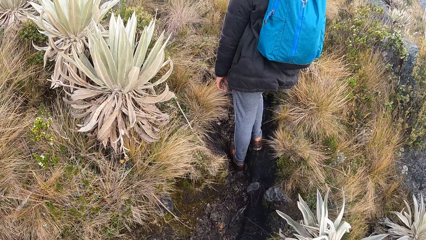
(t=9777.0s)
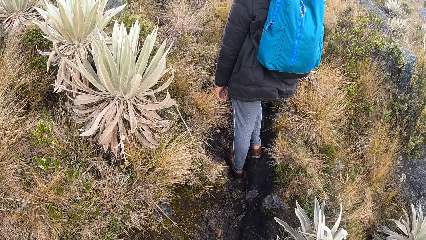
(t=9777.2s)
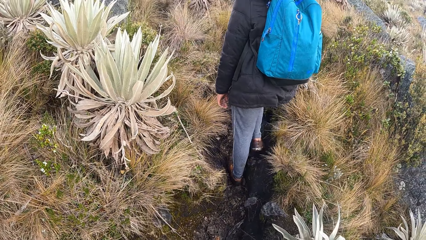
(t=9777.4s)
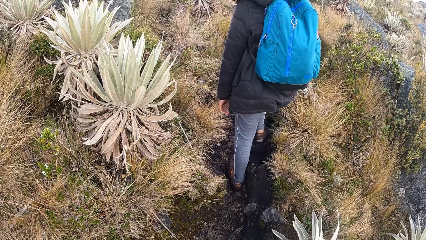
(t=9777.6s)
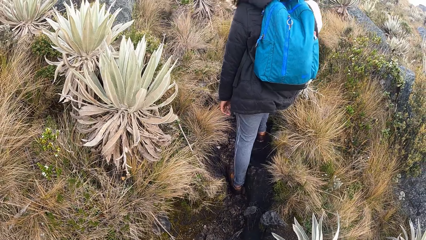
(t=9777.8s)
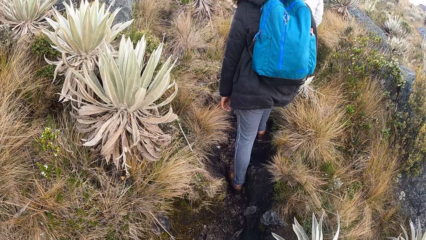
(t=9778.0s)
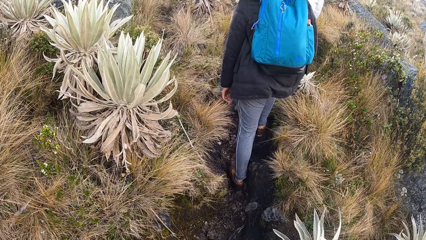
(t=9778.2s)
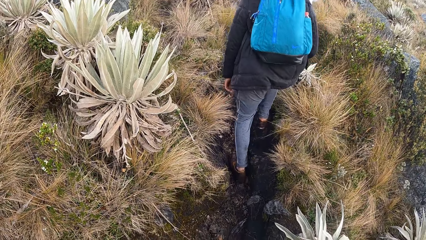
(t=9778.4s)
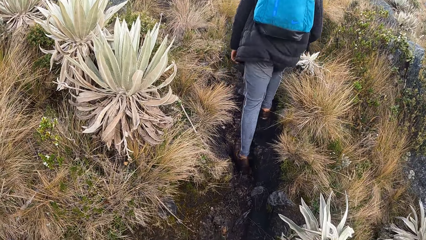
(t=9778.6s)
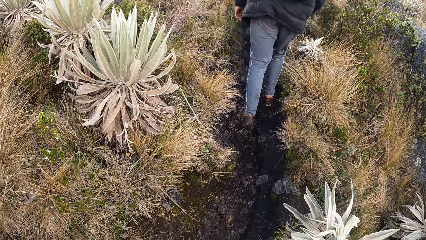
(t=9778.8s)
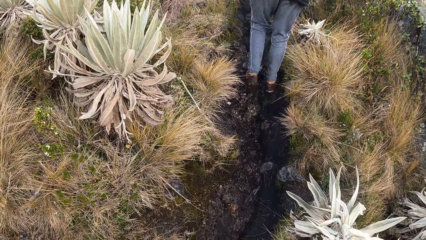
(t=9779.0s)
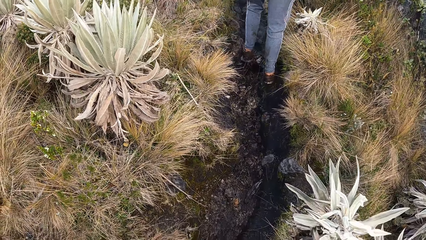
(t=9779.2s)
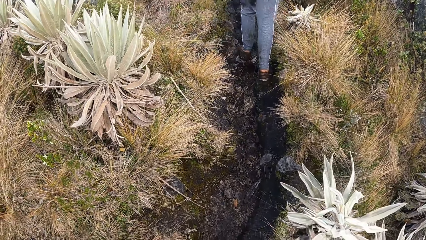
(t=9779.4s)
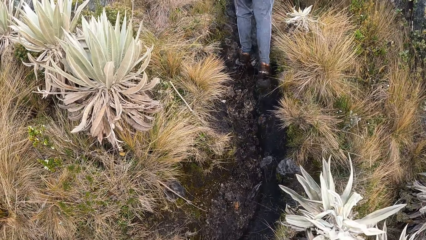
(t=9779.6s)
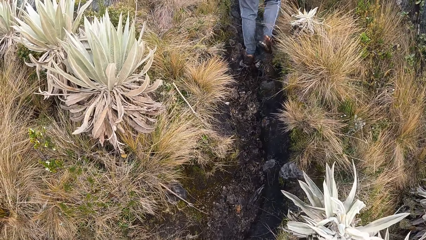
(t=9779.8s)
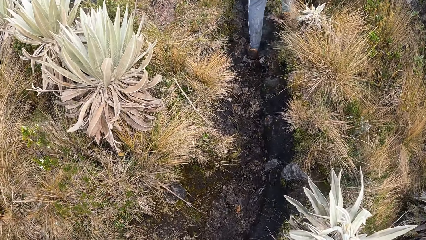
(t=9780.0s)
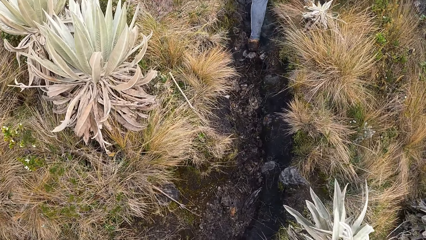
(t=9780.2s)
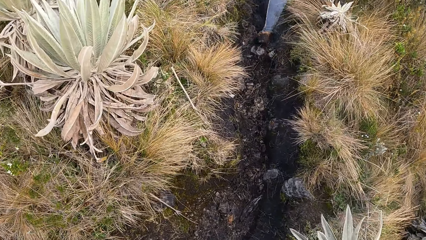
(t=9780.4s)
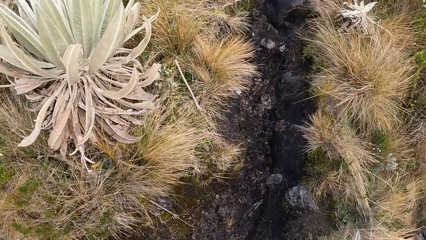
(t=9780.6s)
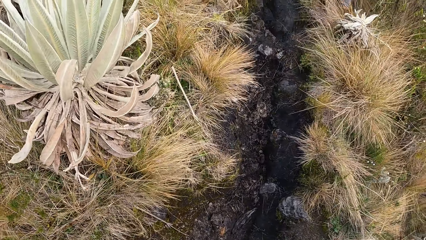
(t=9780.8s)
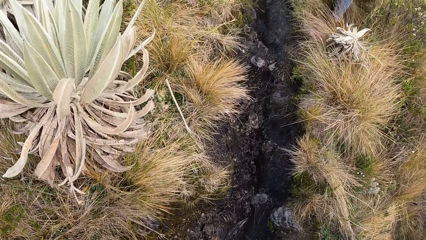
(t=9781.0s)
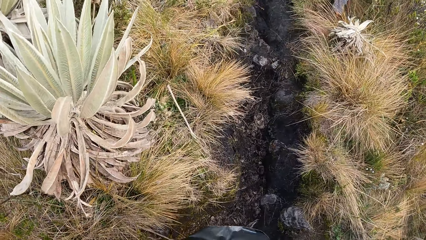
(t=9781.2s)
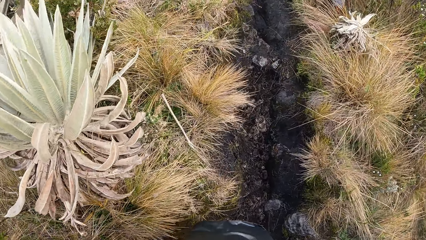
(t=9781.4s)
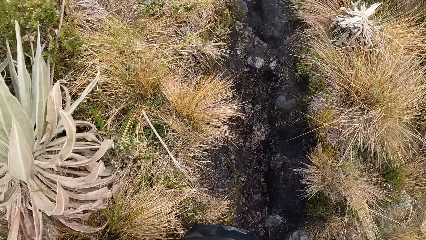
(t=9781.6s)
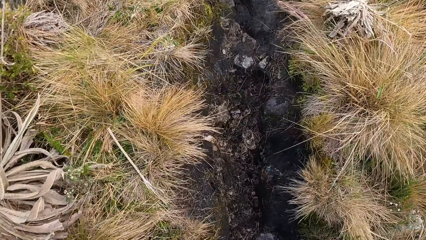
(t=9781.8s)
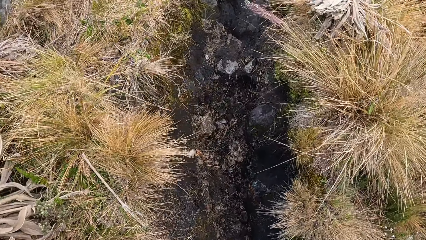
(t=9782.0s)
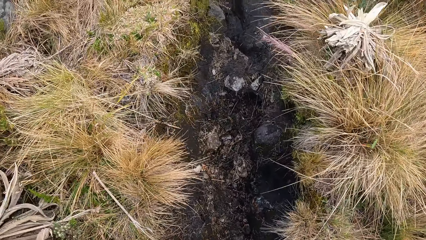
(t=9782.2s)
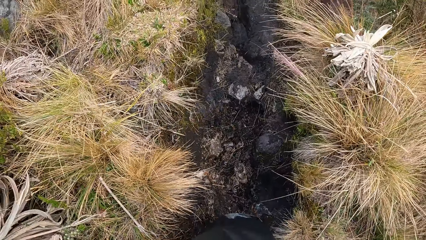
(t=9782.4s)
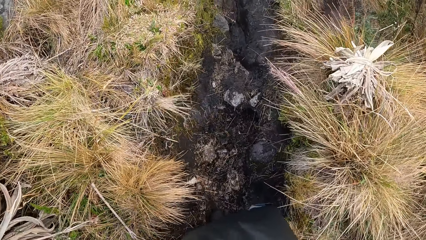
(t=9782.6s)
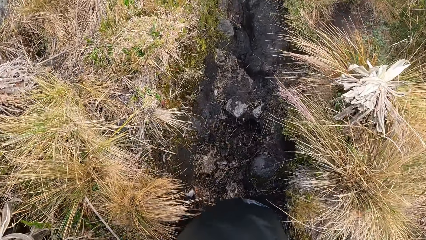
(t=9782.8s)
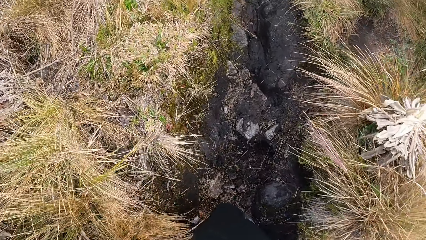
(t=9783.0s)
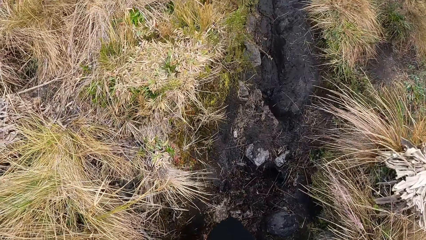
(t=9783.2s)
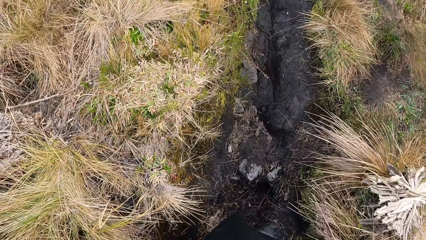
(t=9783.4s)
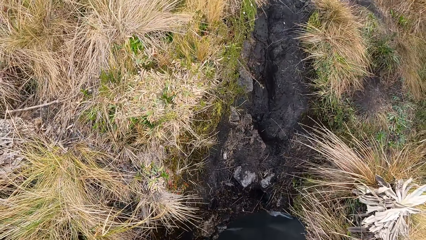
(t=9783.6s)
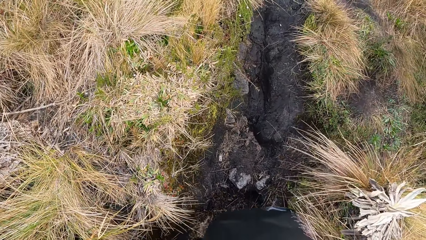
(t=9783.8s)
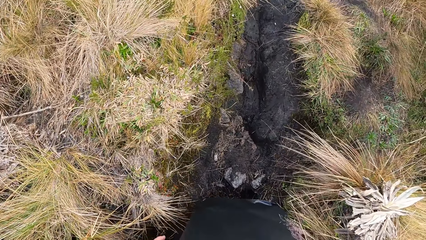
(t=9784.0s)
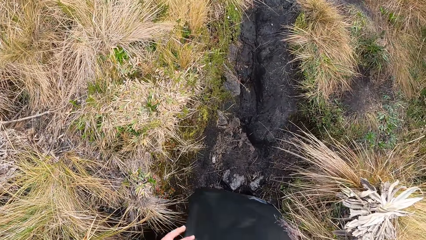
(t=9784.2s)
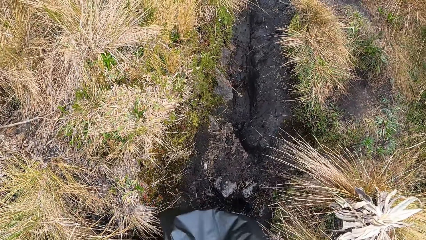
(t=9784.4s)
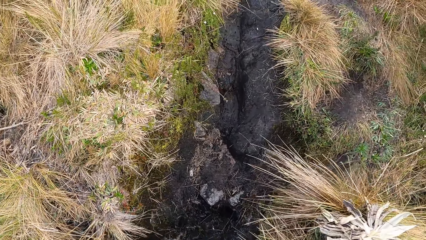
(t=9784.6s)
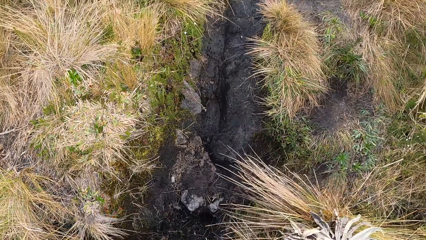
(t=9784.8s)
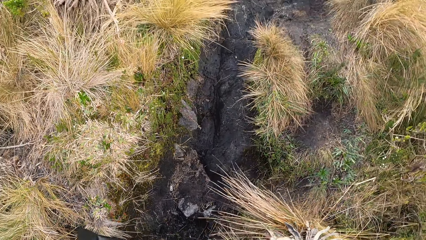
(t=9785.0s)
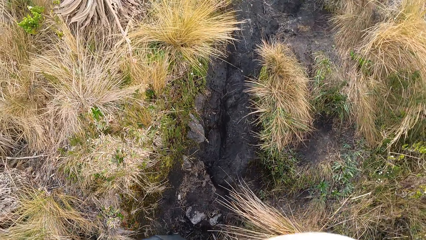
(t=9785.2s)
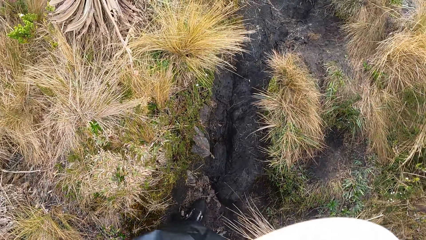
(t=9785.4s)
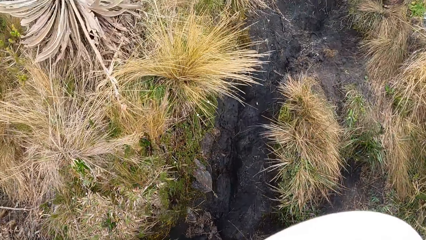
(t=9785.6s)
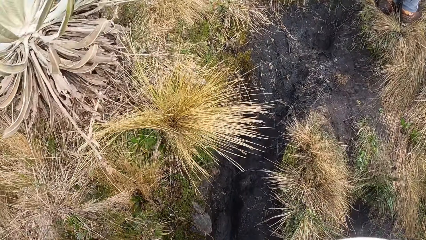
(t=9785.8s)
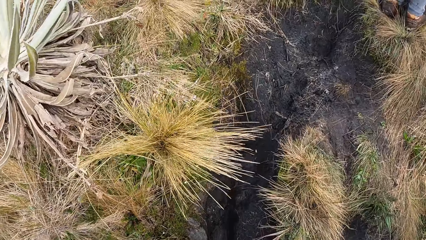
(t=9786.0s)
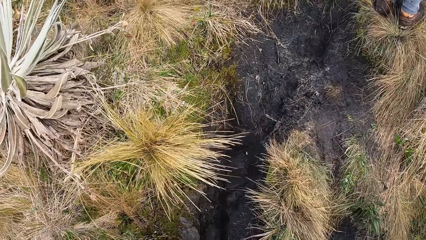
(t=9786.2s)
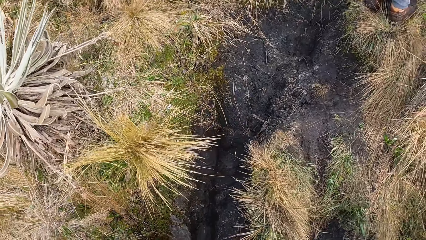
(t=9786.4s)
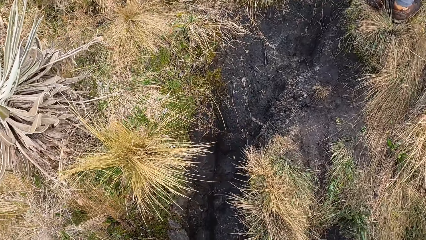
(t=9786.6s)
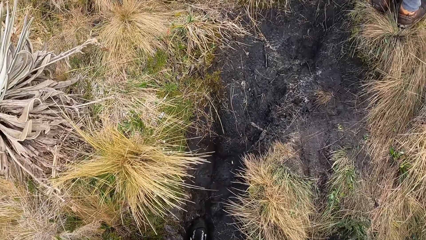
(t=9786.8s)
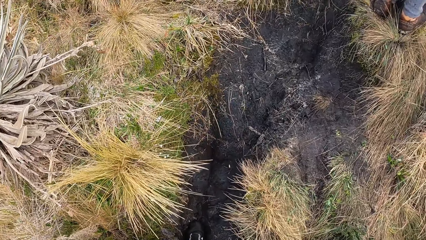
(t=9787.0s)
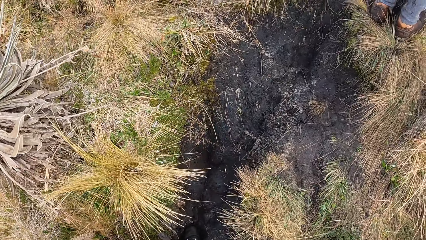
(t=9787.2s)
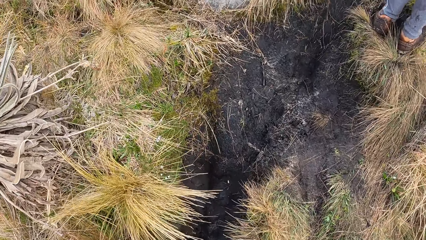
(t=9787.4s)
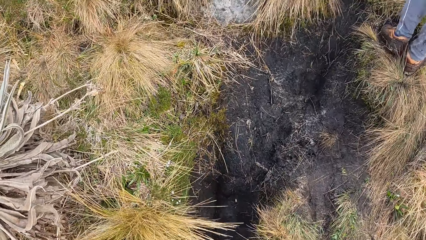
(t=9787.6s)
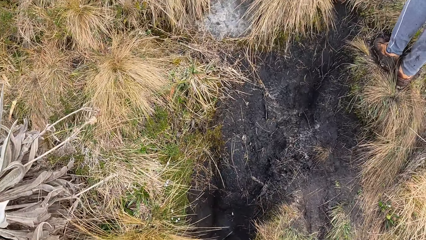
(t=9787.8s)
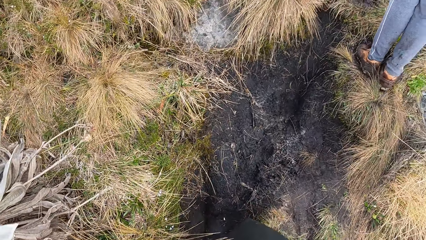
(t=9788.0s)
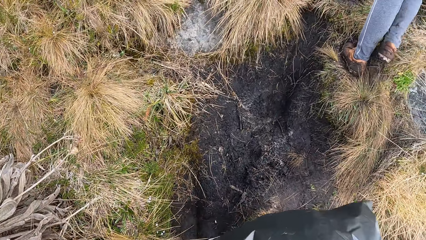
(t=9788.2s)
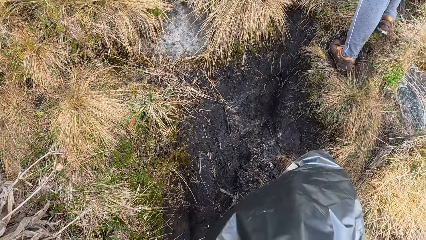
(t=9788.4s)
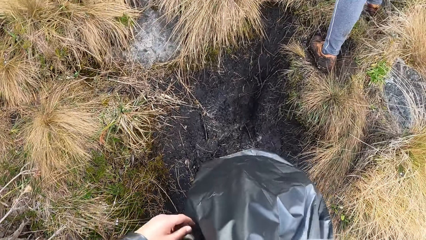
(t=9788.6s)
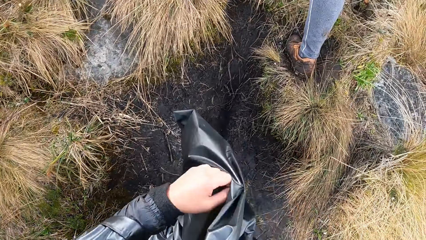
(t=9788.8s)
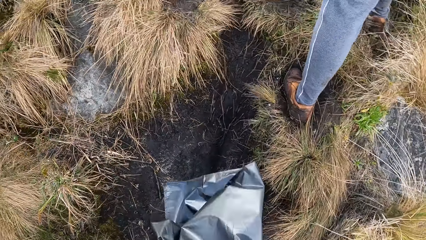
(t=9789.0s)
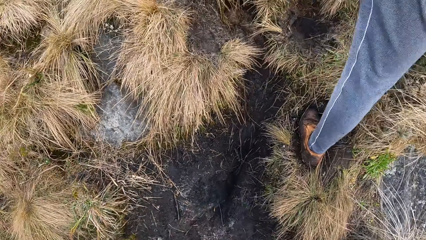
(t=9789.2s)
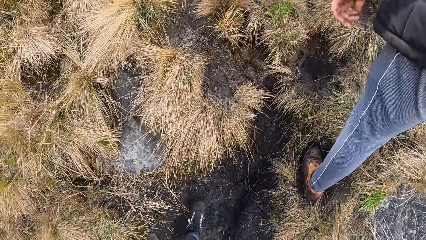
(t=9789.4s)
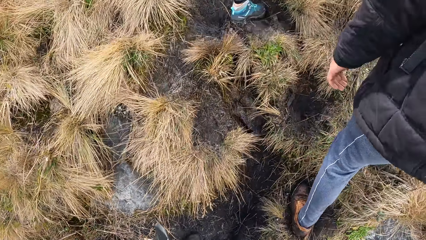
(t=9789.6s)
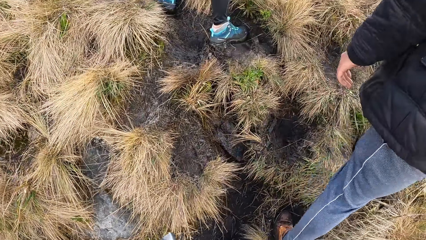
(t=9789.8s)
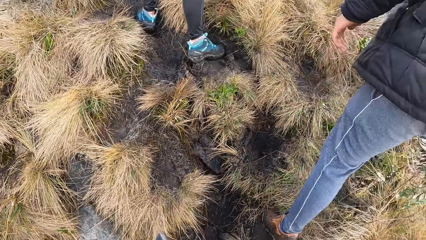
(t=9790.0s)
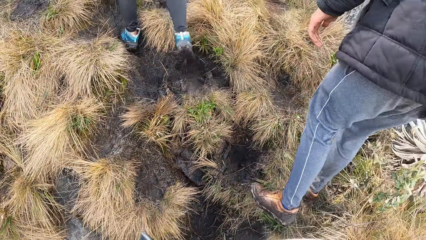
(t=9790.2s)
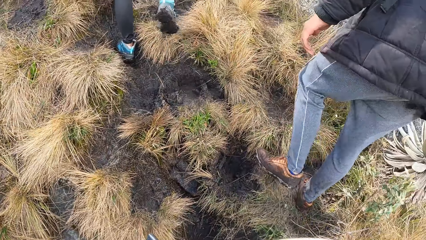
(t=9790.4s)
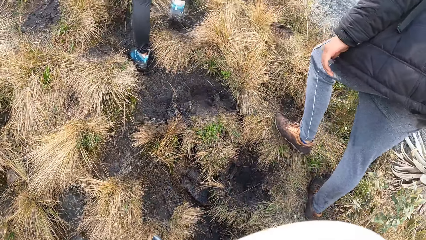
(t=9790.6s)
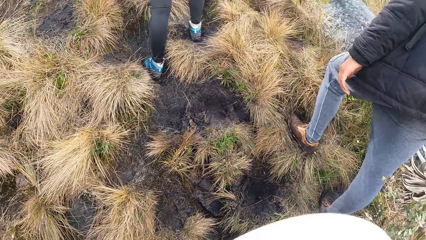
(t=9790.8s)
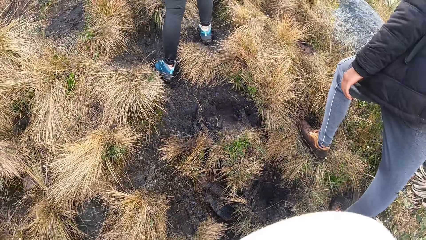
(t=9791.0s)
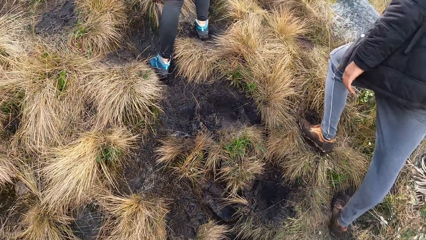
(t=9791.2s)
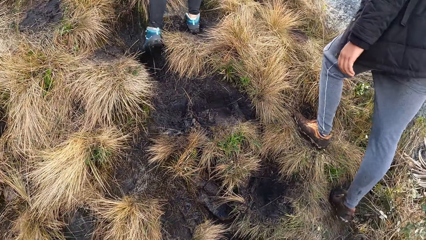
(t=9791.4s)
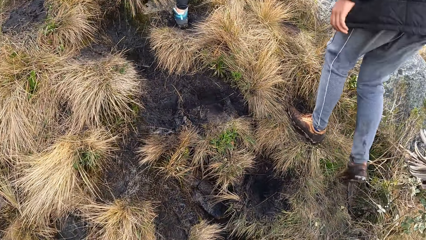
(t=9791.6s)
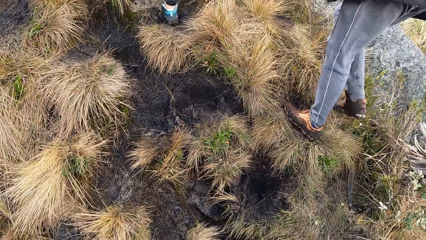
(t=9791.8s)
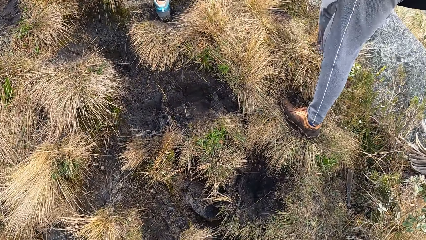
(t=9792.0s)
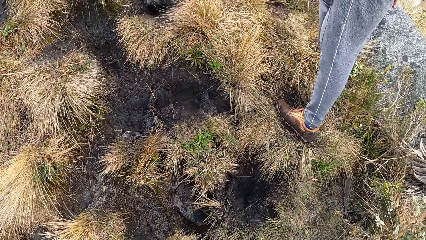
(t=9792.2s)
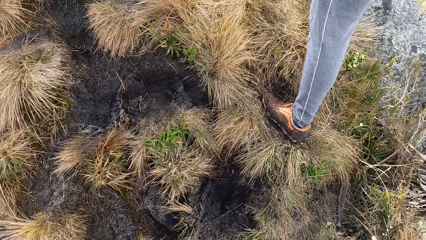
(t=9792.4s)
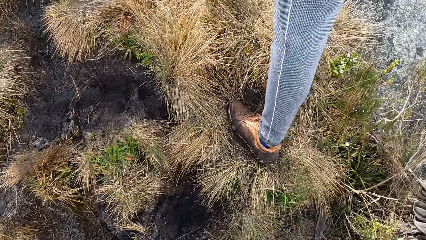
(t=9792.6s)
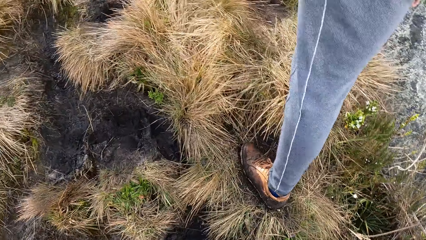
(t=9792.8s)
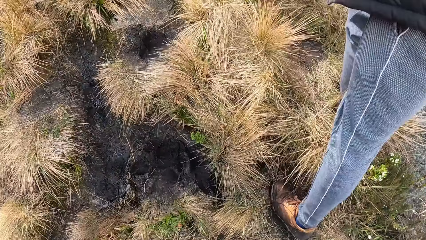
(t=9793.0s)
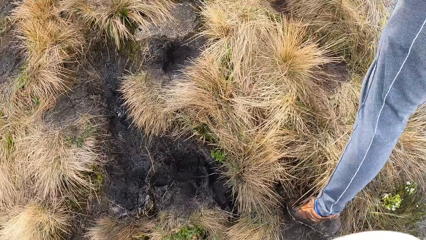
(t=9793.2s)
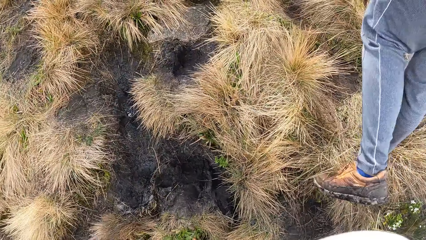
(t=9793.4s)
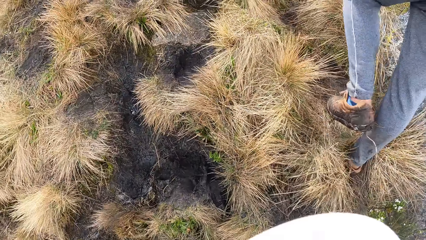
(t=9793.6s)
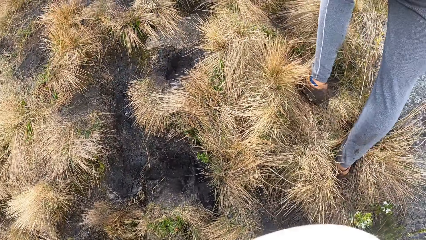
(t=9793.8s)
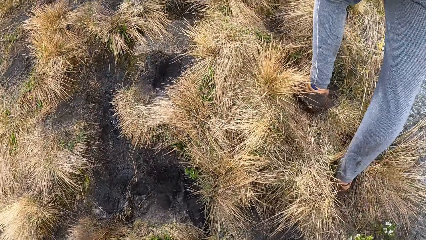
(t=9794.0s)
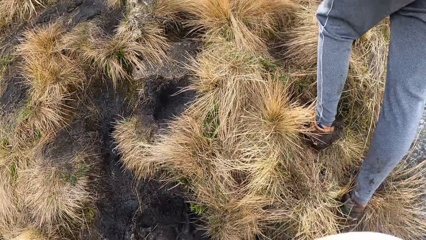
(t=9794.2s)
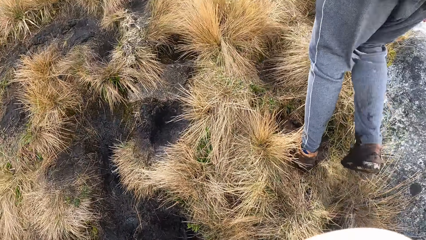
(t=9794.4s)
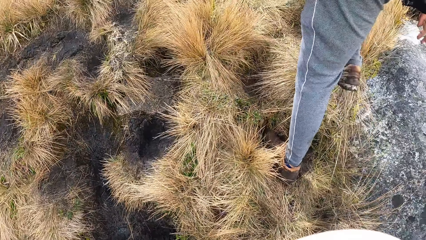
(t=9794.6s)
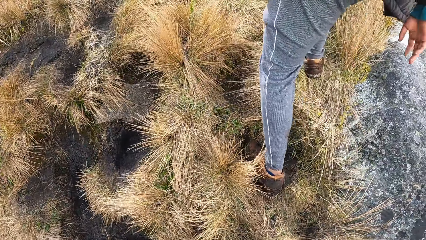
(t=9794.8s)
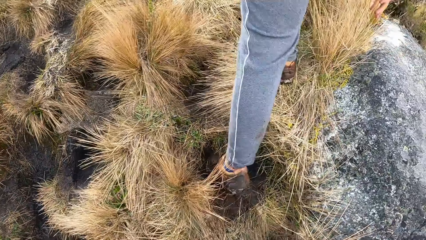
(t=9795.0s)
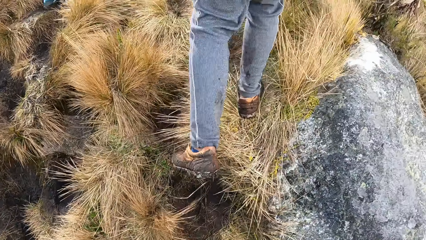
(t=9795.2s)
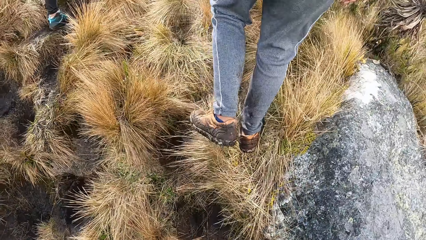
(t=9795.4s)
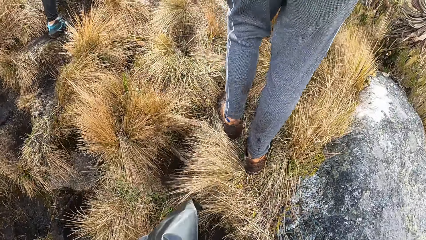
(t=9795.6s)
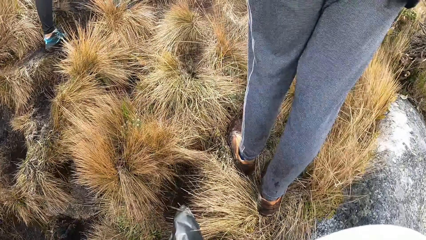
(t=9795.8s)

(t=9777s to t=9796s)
The camera wearer walks up the hill.
